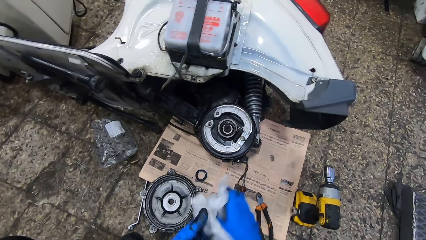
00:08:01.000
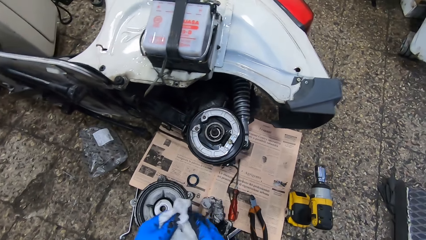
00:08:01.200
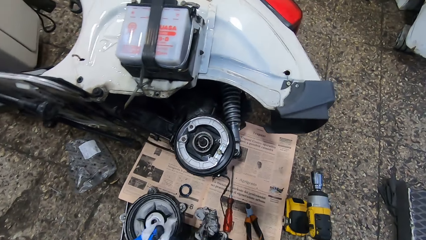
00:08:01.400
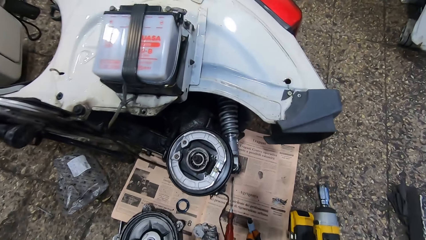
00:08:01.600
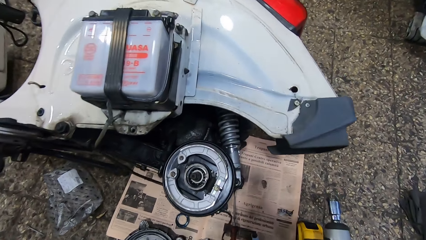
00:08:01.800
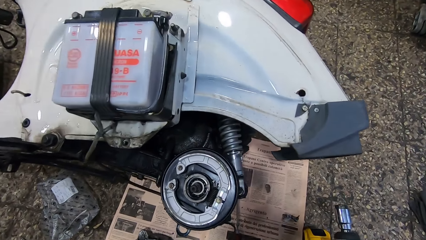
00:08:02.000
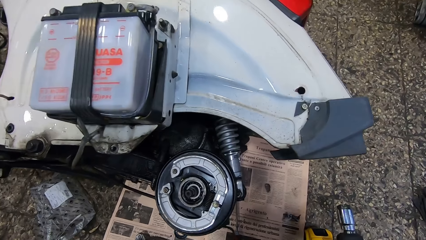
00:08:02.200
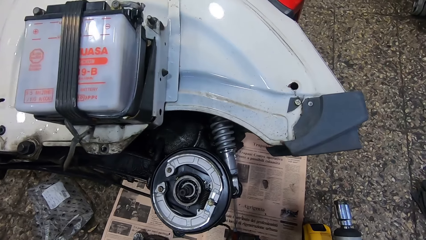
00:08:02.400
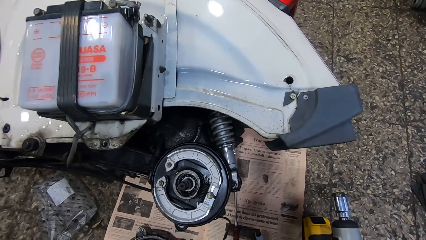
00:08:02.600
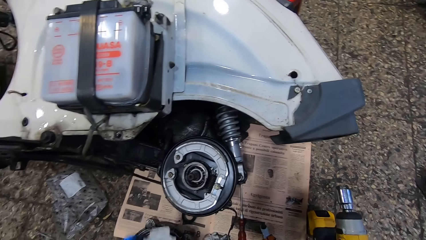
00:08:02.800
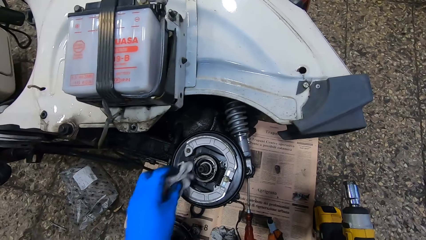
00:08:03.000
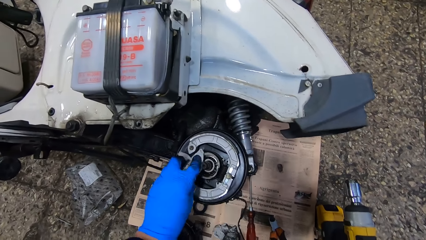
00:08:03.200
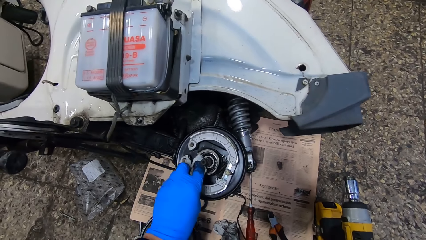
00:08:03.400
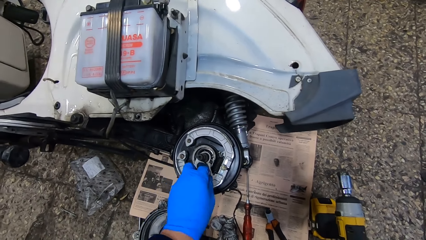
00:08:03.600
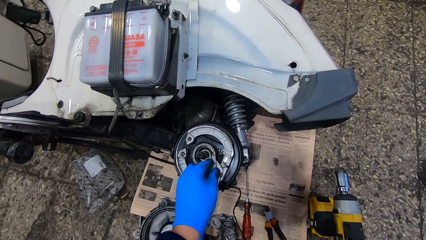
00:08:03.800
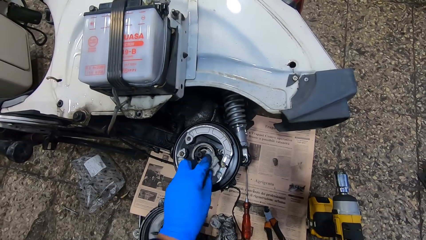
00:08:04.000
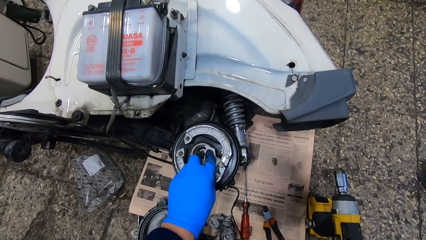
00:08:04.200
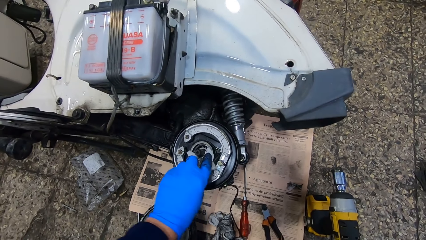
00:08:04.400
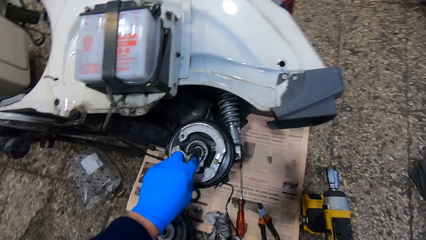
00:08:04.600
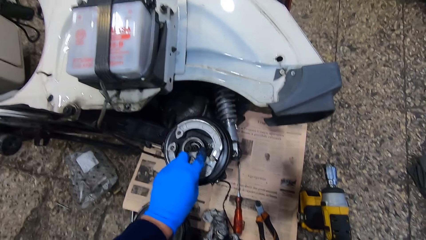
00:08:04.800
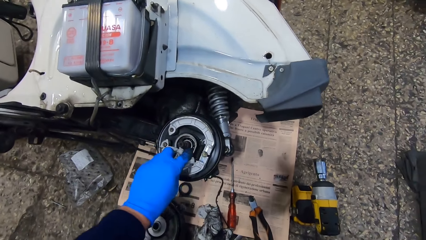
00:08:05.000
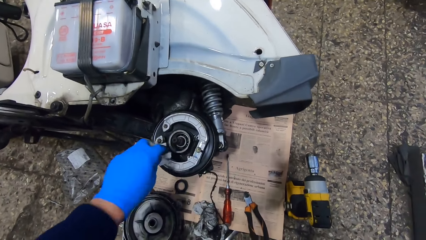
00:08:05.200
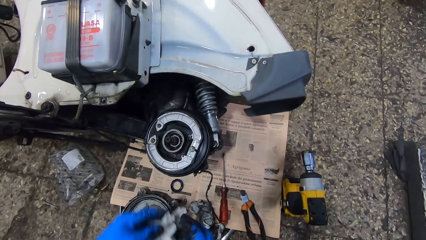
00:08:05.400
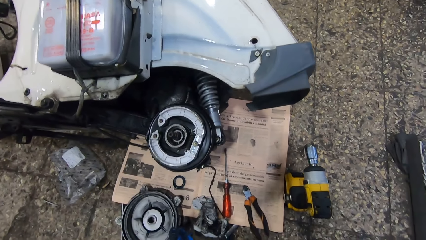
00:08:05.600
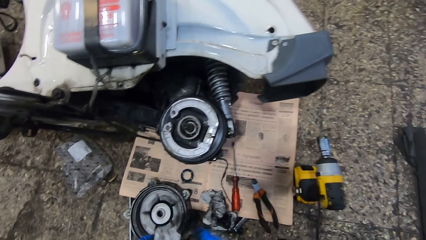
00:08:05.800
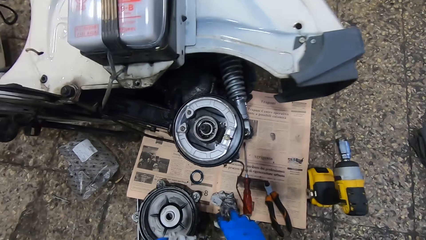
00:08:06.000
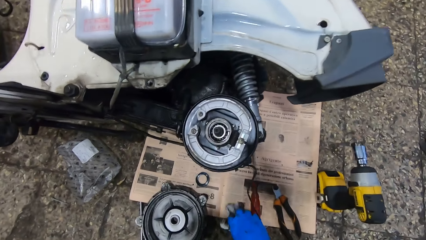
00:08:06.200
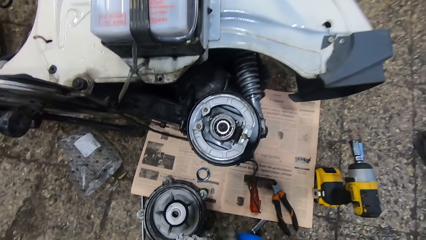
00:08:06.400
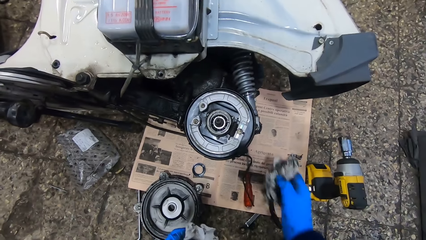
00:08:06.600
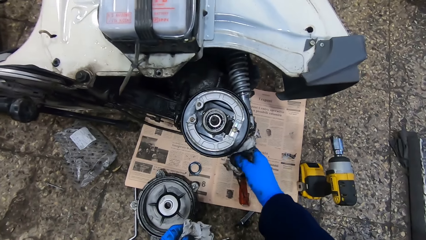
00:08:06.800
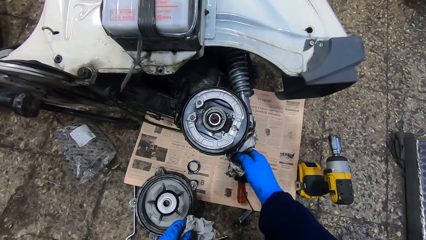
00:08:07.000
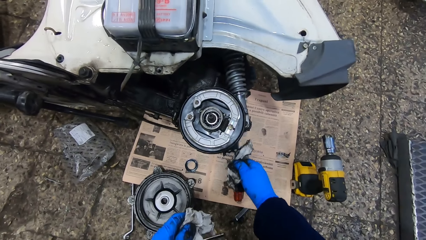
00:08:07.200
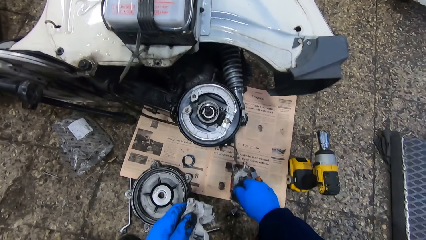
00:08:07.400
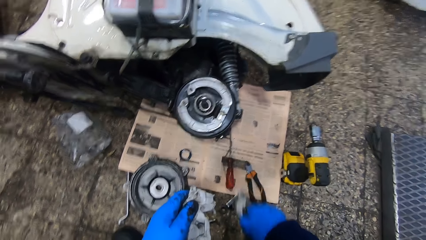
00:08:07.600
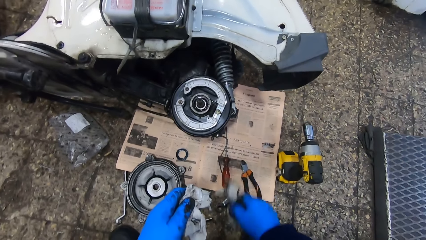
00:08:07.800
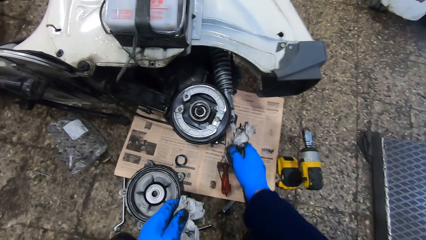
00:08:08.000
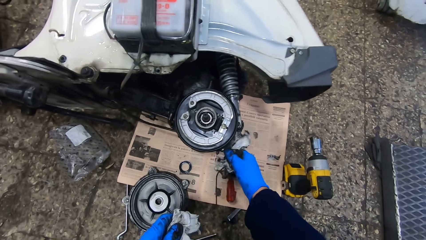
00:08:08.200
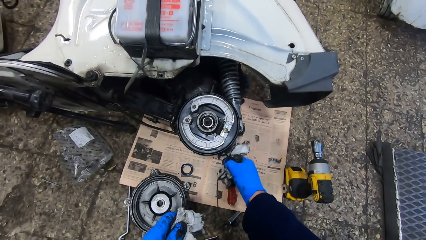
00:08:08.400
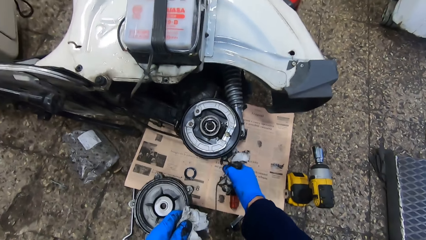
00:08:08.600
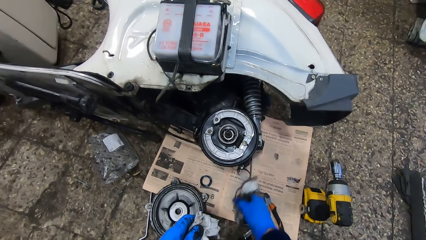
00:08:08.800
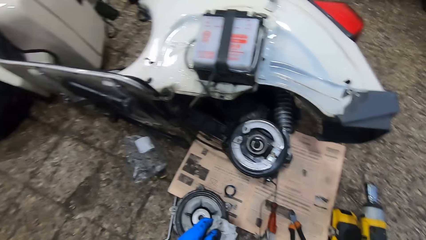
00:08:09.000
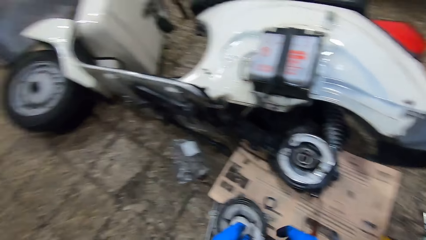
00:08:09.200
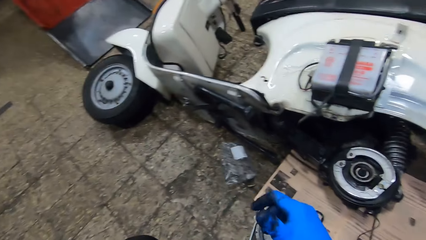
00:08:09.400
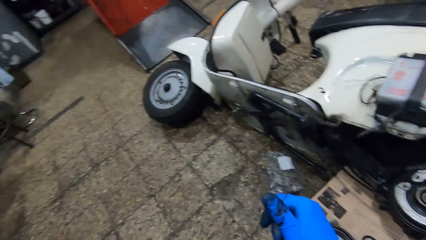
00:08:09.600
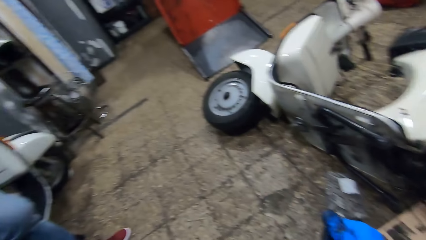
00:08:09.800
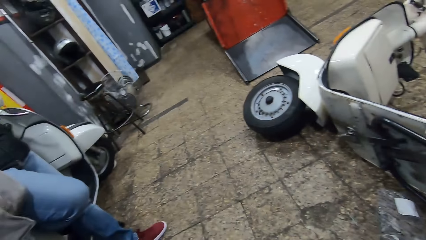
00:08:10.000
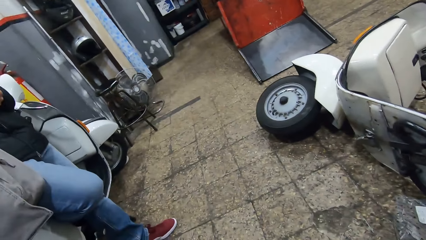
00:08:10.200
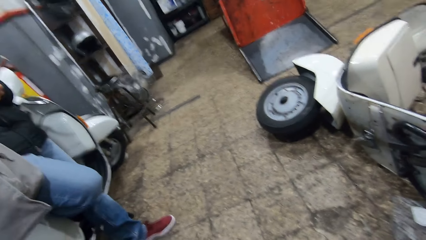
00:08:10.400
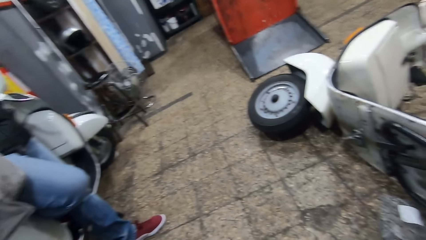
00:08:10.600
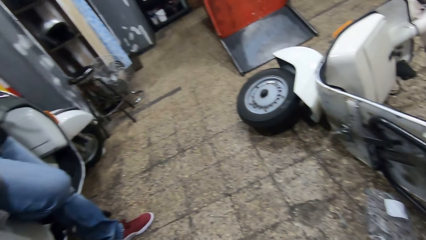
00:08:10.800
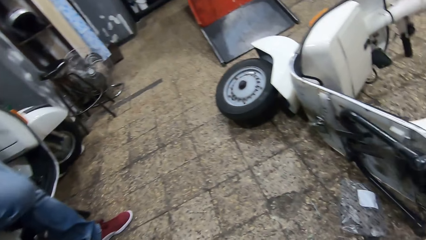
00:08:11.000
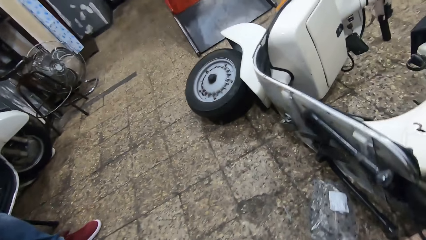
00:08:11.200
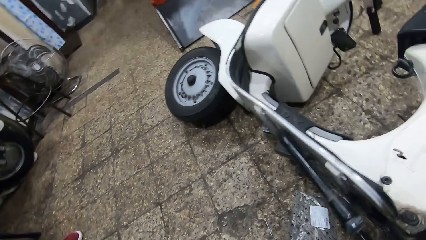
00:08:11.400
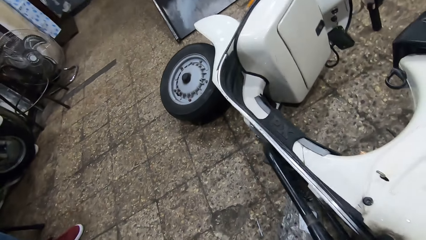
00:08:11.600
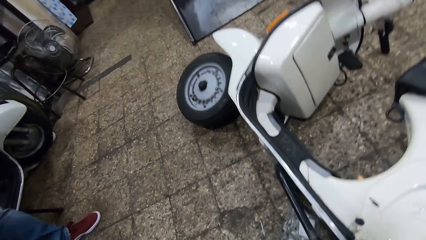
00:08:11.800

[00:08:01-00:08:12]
The camera wearer looks at the drum brake pad. He wipes the rim or rear drum brake pads with the tissue with his left hand. He looks at the disk brake rotor. He picks another tissue from the floor with his right hand. He wipes the rim or wire with the tissue. He looks around the garage.
